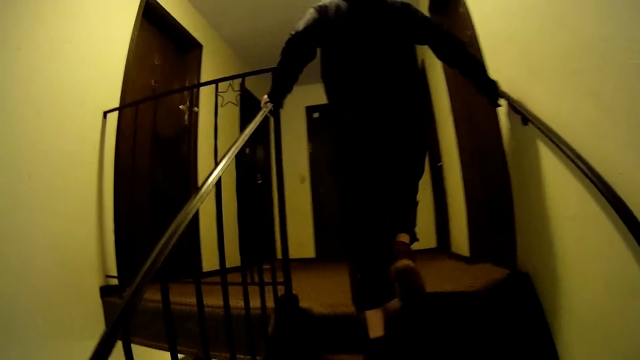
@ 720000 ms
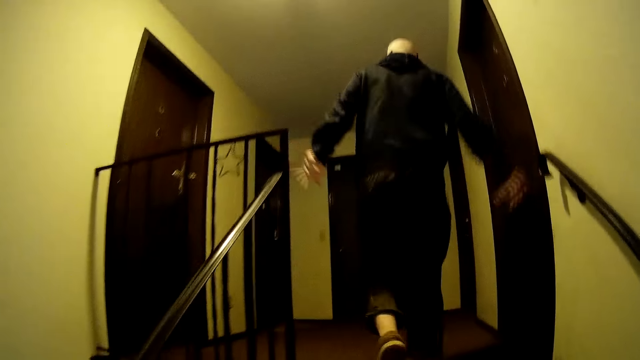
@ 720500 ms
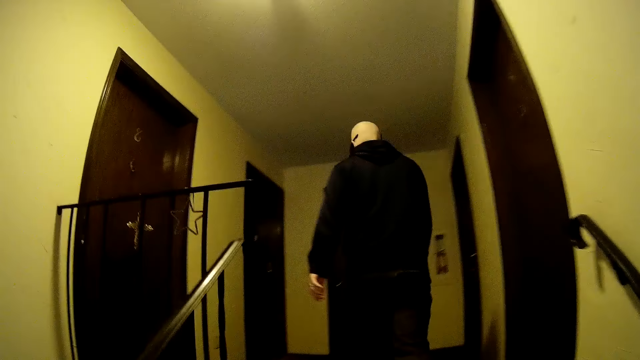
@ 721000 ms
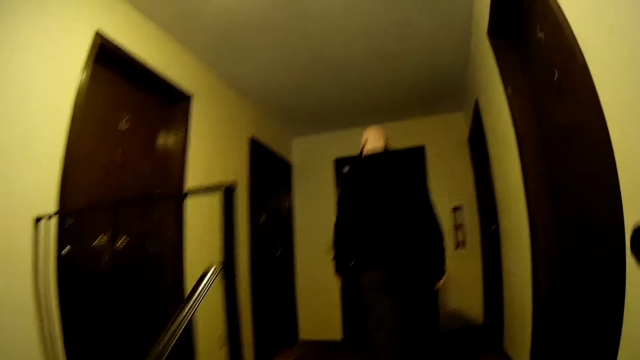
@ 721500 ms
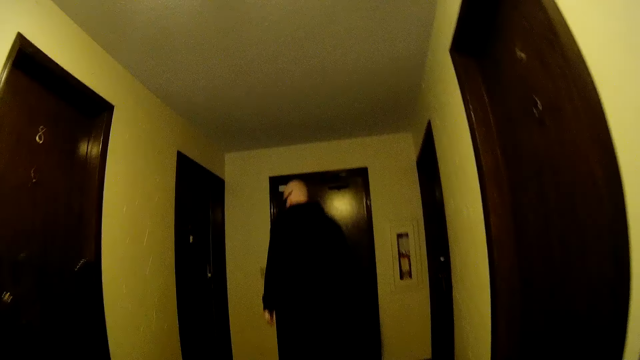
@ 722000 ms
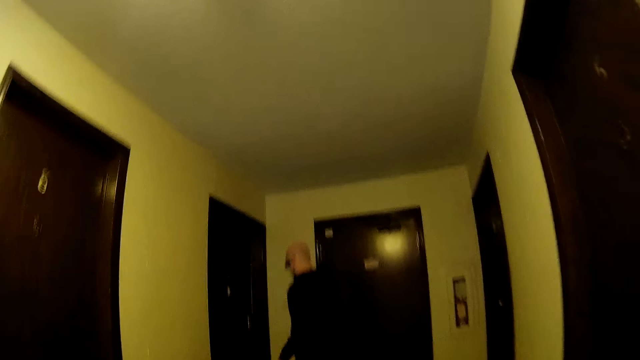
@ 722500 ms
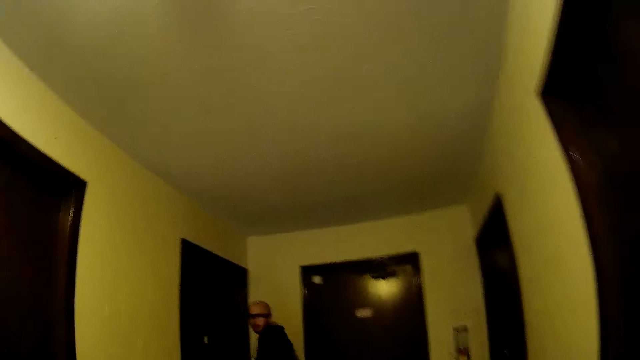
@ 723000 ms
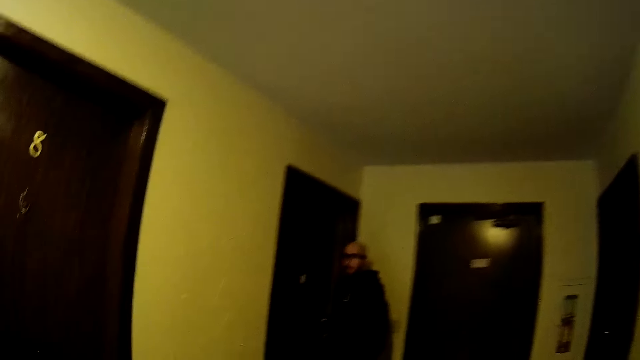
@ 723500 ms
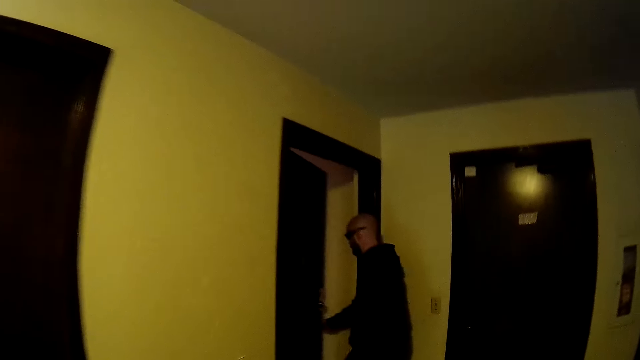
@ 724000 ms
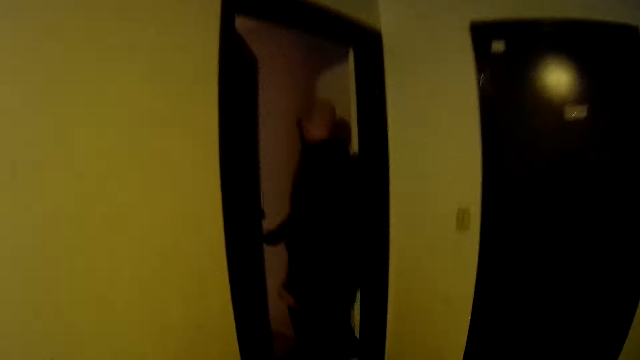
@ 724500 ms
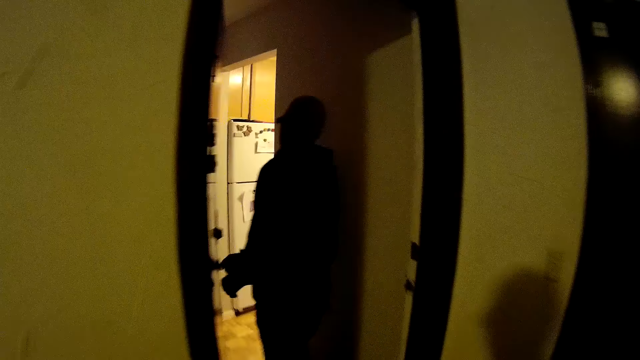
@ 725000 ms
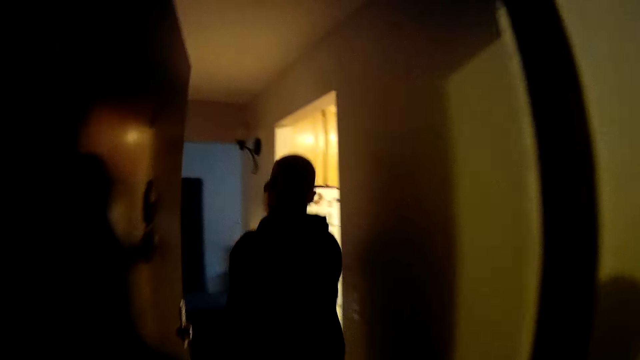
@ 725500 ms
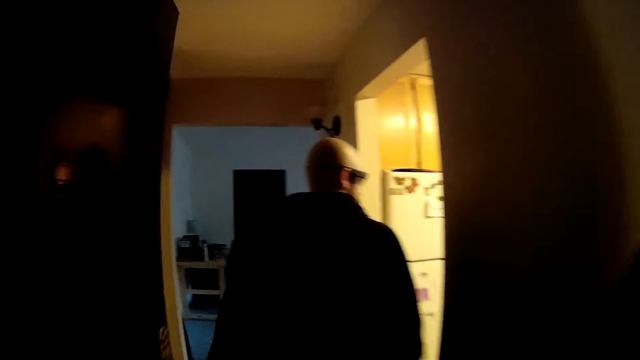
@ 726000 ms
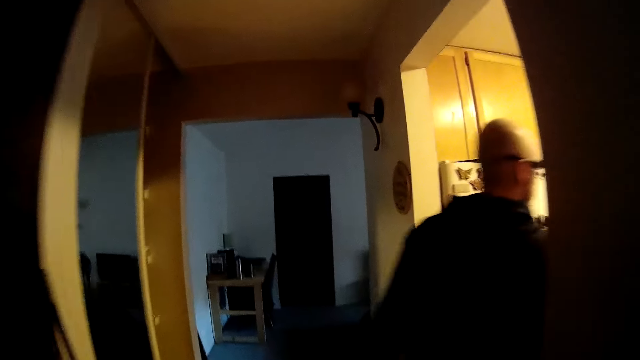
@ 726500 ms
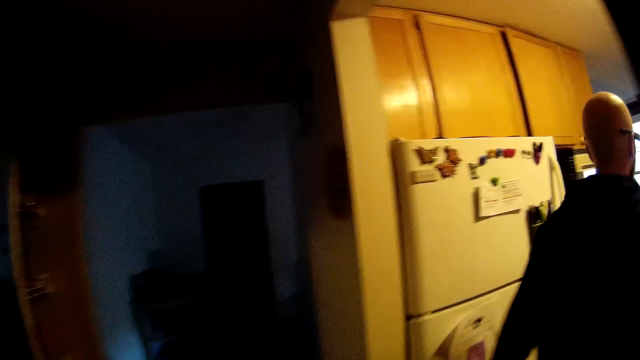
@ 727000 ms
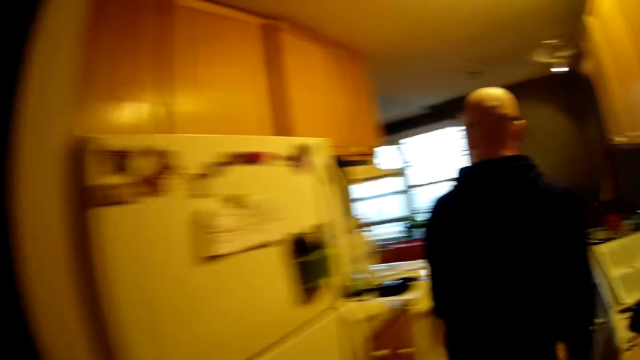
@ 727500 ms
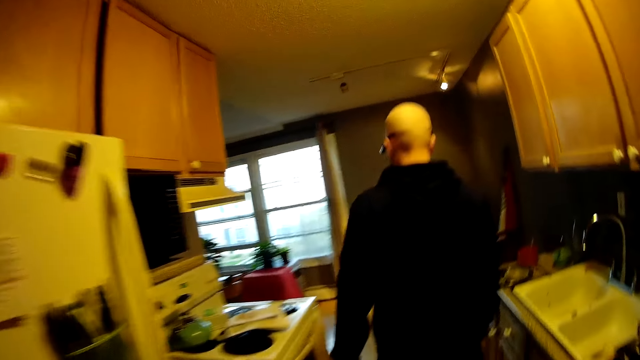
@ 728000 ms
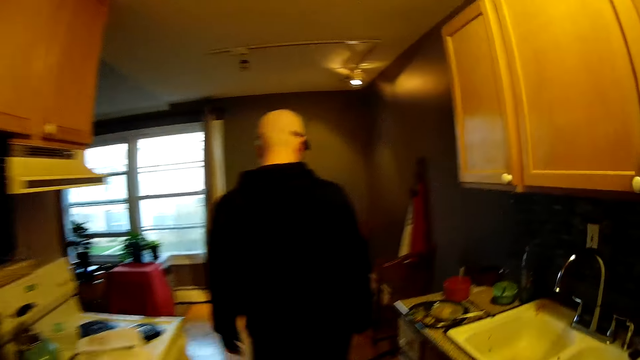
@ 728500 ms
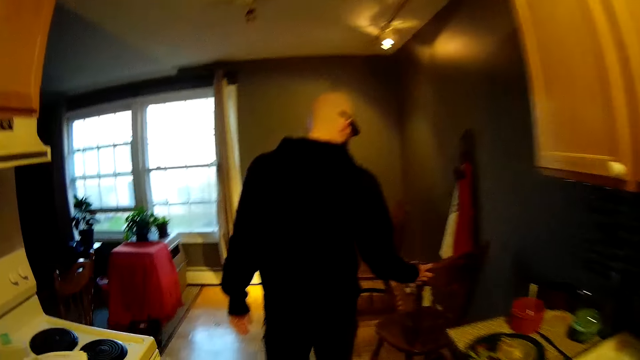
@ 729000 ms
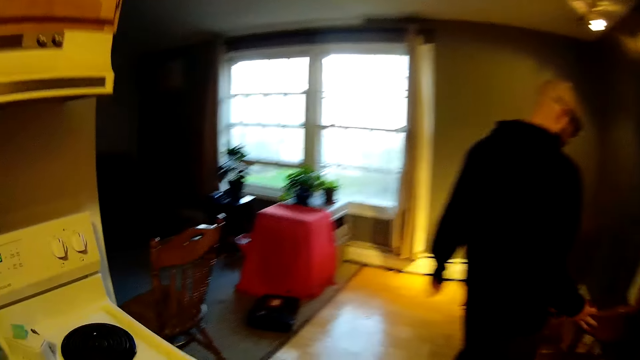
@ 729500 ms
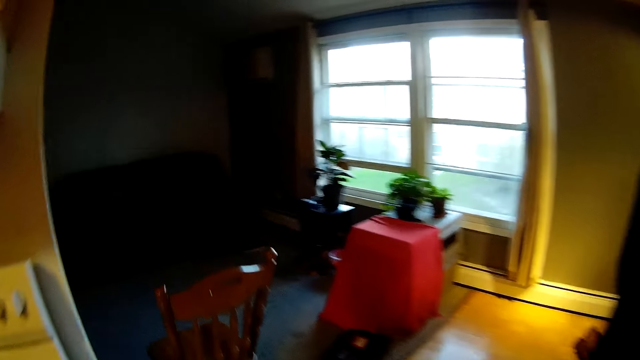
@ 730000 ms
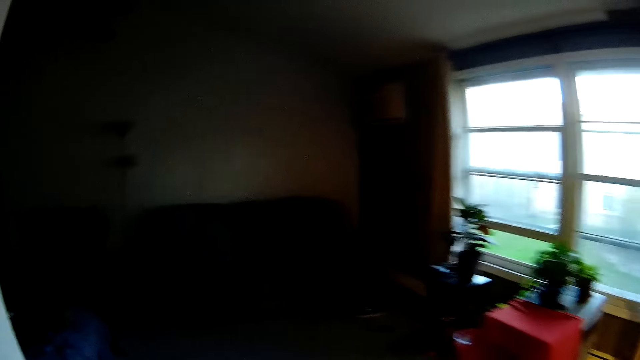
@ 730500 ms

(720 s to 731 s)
The man removes his hands from the railings, walks towards a door, and opens the door with both hands. The camera wearer walks through the door. The man enters a kitchen. The camera wearer enters the kitchen.

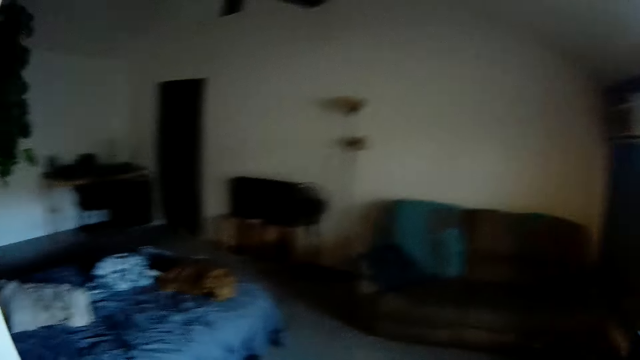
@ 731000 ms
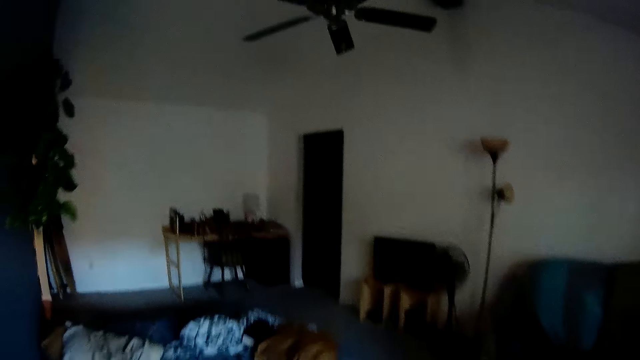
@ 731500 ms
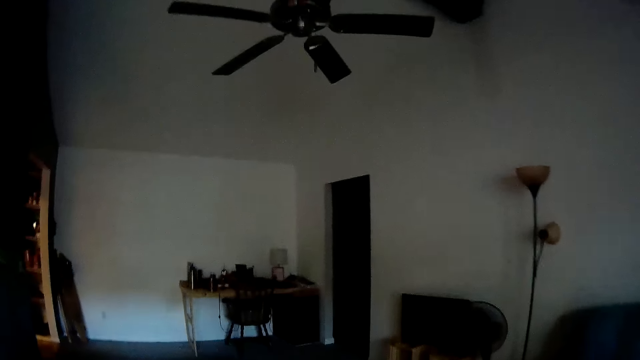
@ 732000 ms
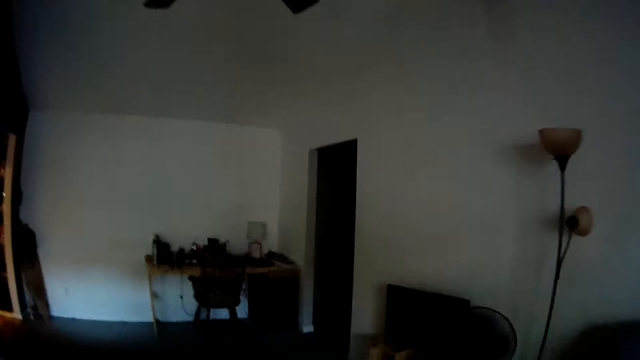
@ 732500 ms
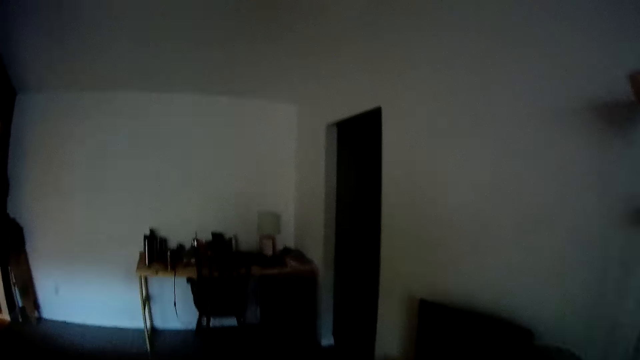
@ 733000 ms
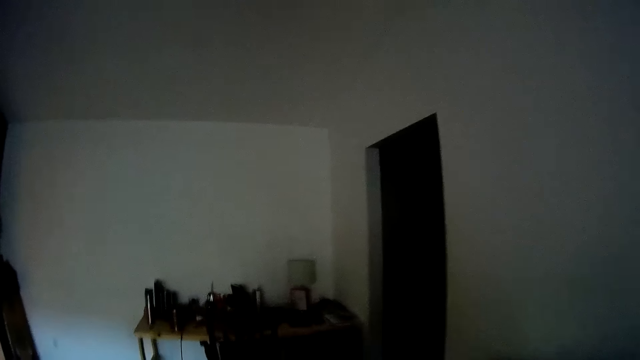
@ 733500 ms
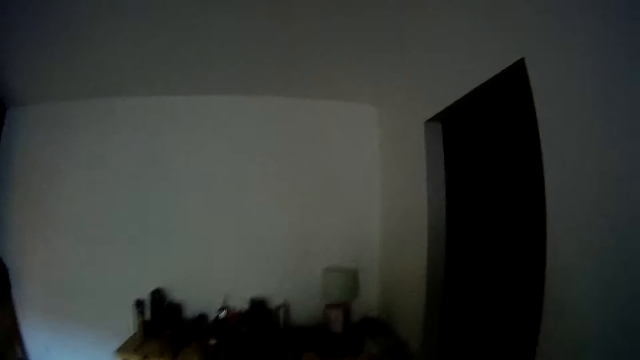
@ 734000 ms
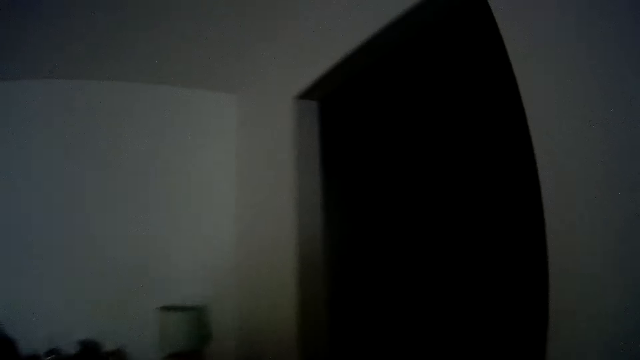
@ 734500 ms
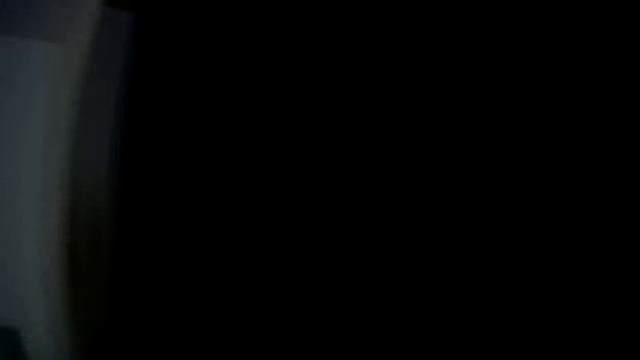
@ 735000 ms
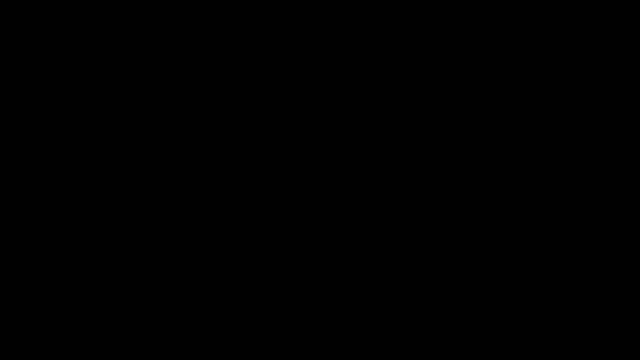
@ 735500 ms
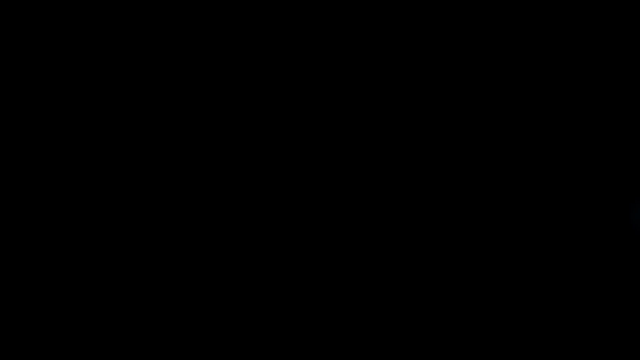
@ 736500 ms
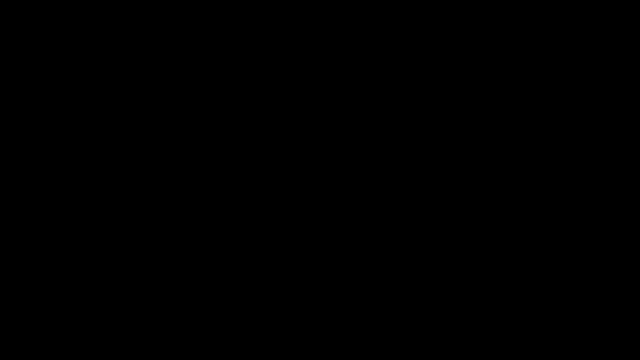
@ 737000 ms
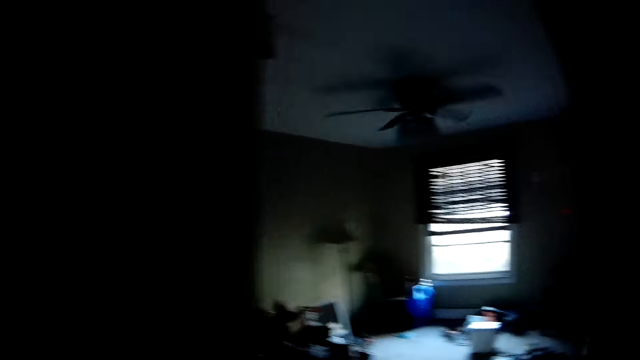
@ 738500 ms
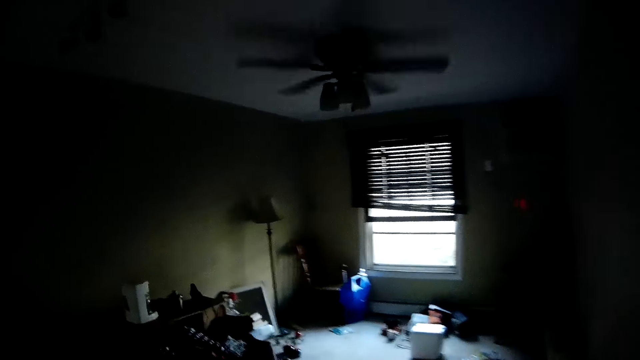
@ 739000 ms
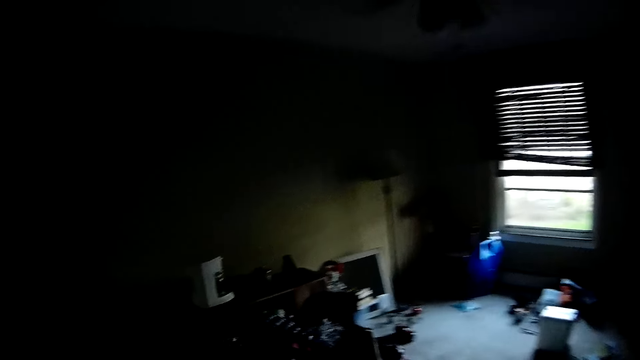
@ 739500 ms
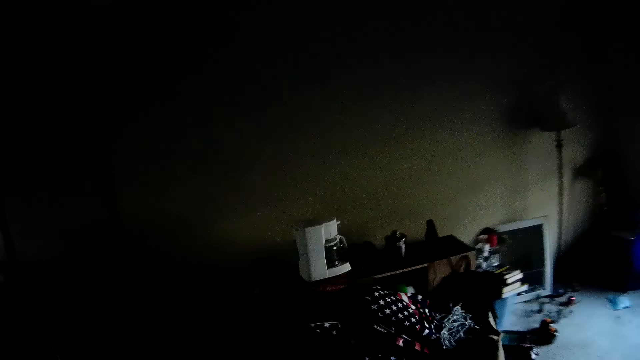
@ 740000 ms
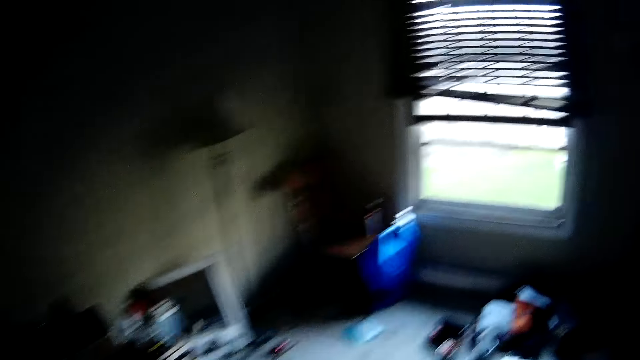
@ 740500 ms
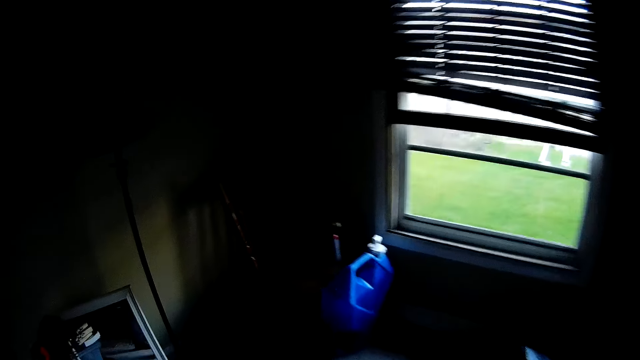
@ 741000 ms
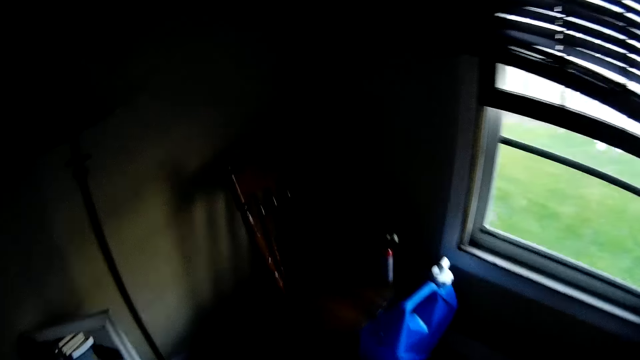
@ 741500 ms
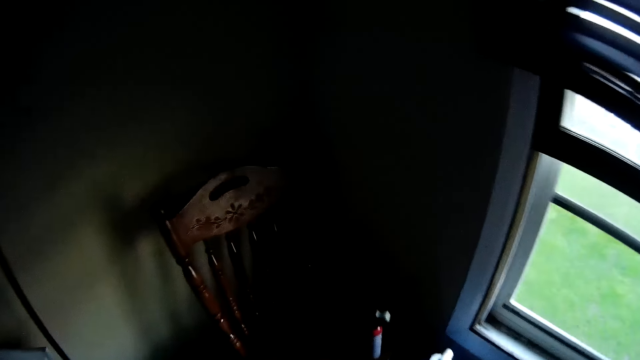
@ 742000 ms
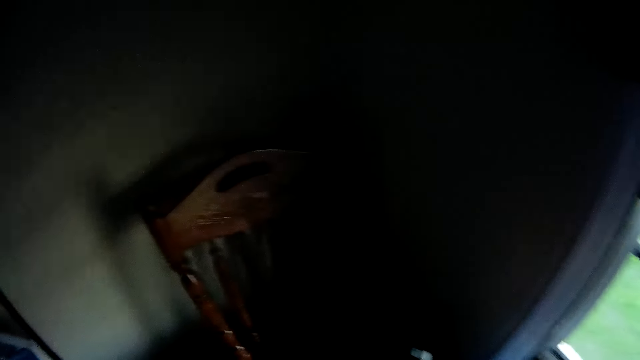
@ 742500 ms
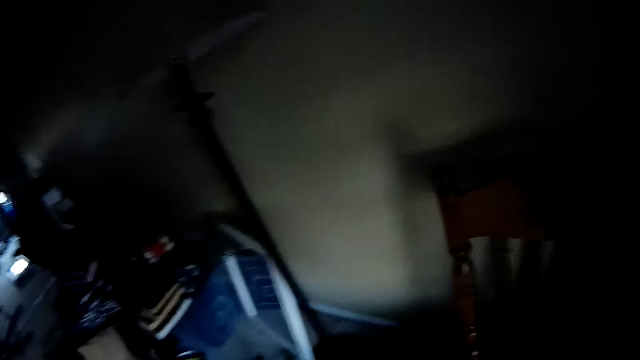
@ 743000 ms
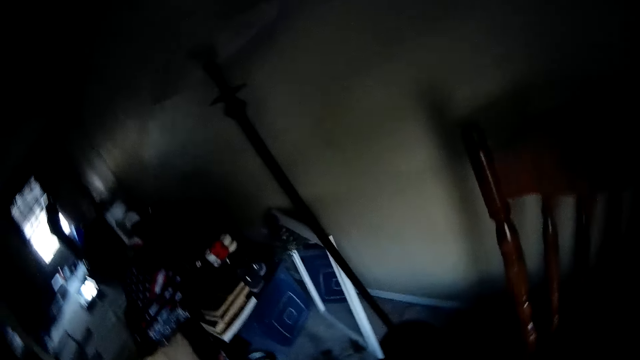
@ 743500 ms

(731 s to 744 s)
The camera wearer walks to a door. They open the door.
